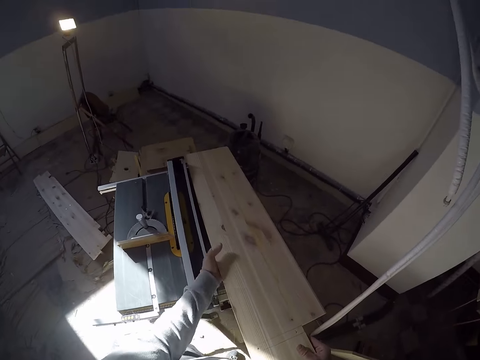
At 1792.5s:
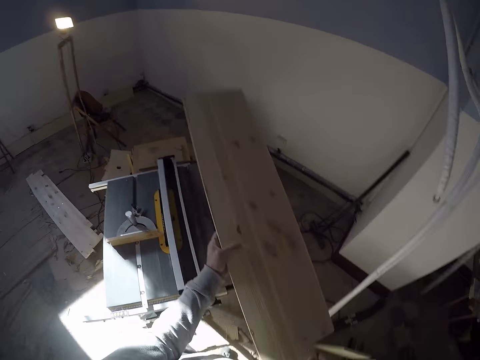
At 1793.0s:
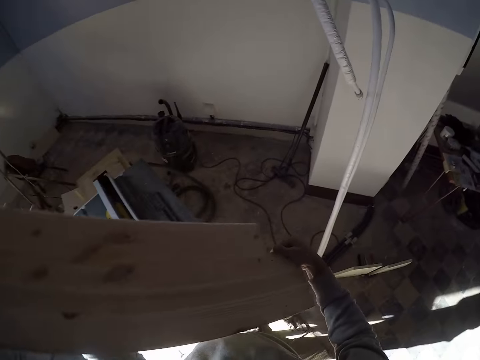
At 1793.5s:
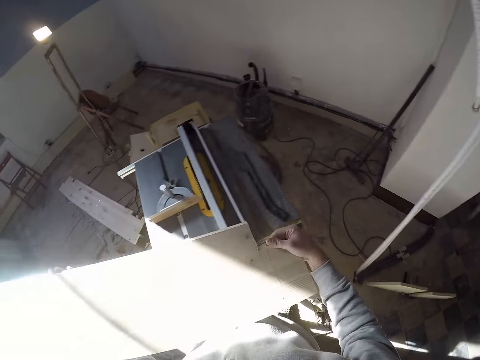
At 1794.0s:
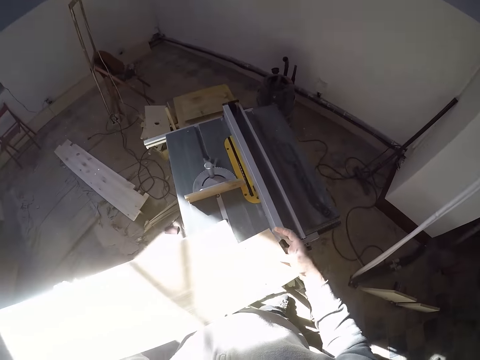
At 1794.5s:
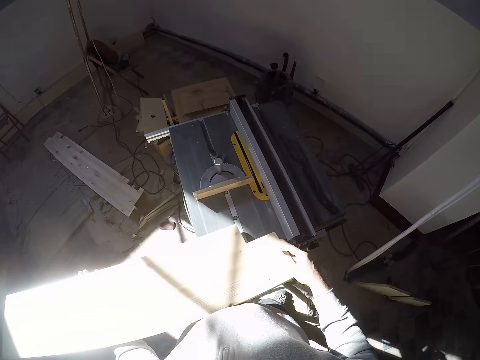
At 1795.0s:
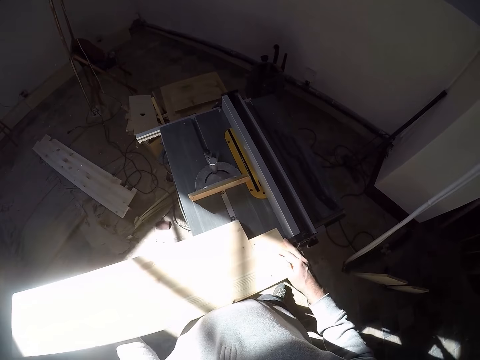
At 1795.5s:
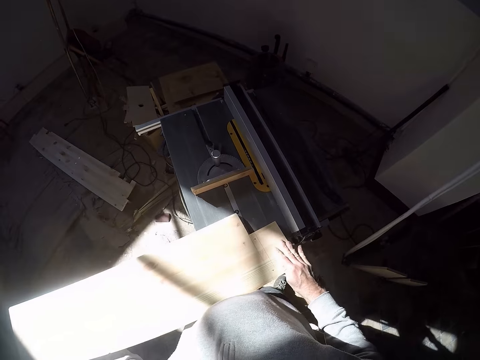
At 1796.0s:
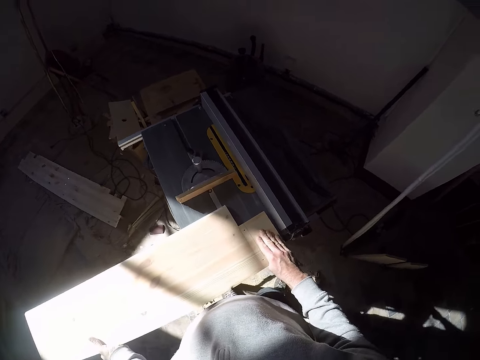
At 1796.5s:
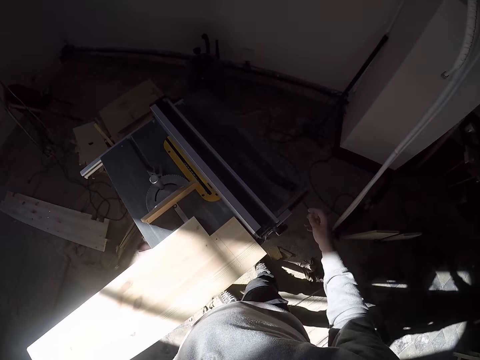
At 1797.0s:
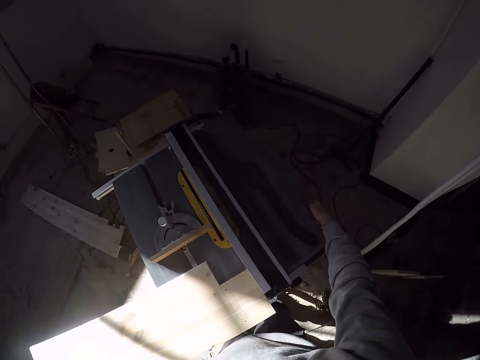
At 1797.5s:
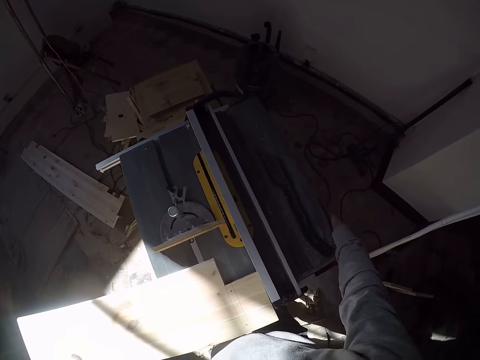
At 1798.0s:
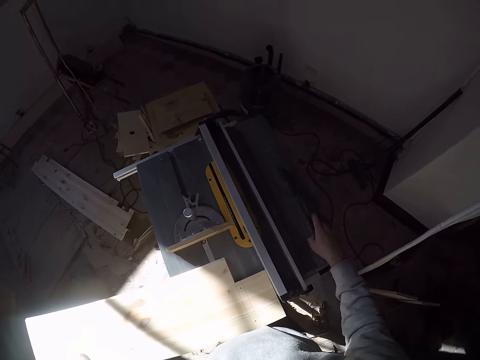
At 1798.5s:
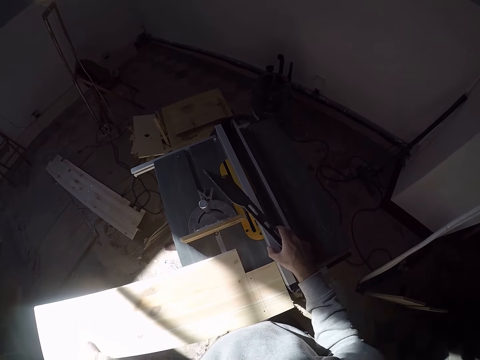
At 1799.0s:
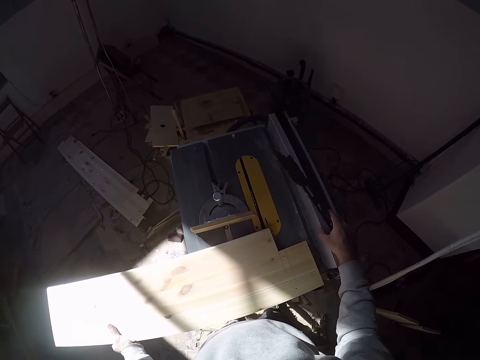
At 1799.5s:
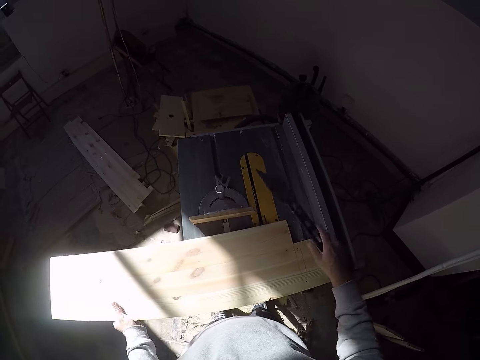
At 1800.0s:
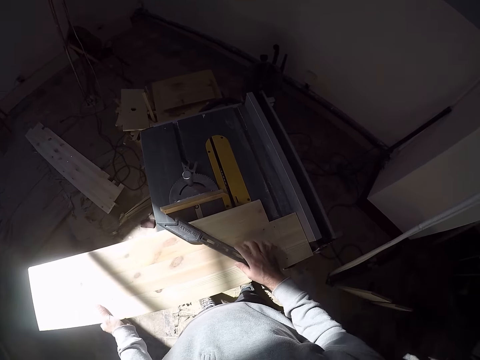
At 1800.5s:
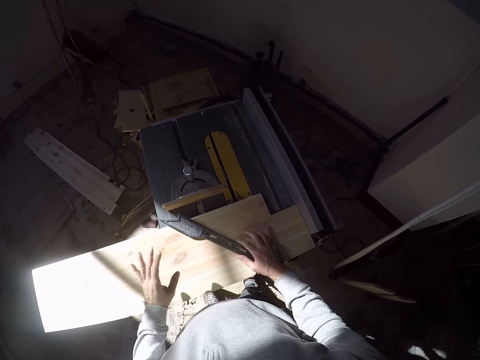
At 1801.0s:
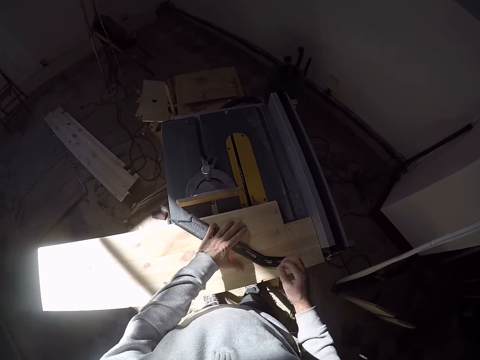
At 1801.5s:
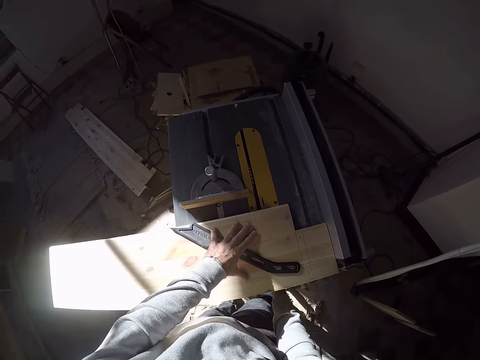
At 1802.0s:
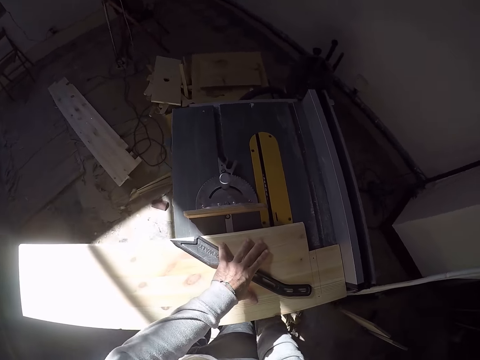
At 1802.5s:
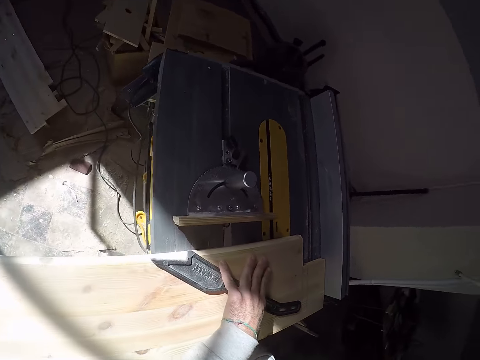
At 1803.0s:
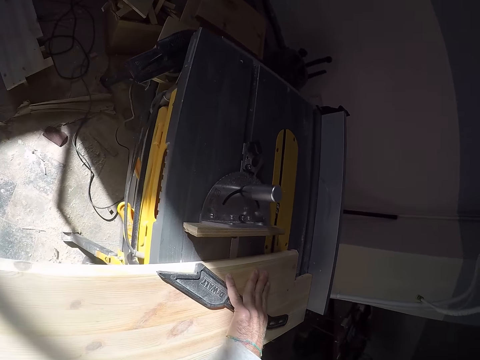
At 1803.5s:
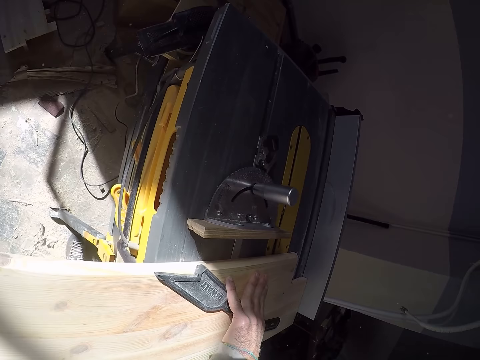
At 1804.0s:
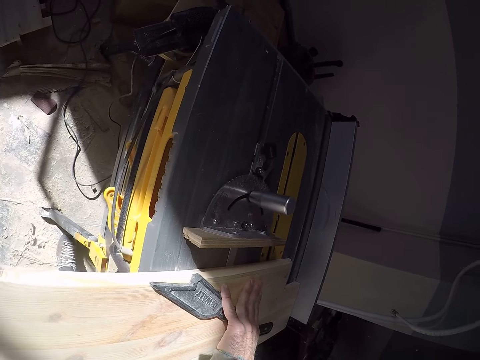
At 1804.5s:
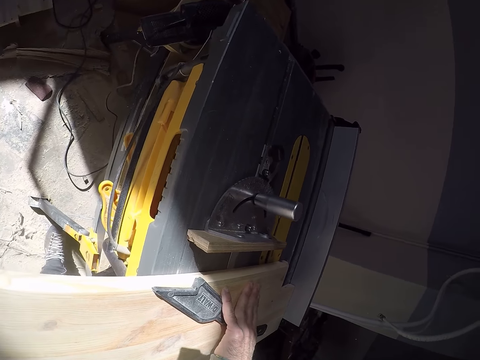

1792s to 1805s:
The camera wearer picks up the wood from the iron saw table with both hands. He carries the plank. He places the wood on the iron saw table. He moves the hand to the side of the circular wood cutter. He picks up a tool from the iron saw table with his right hand, adjusts the iron saw table with his right hand, and drops the tool on the wood with his right hand. He moves the hand under the circular wood cutter.

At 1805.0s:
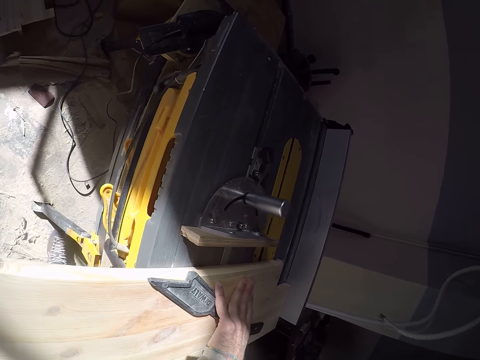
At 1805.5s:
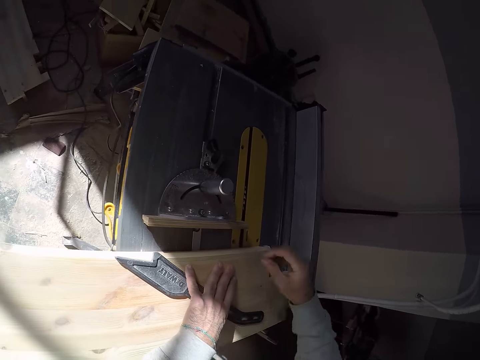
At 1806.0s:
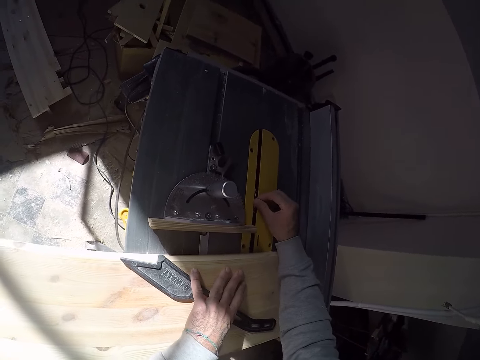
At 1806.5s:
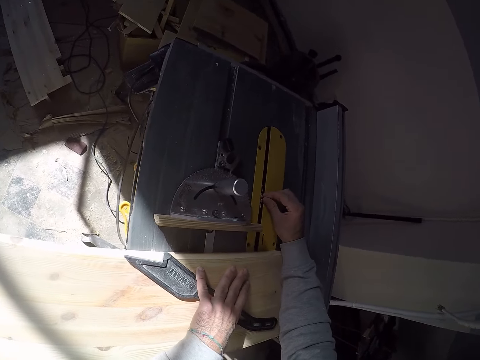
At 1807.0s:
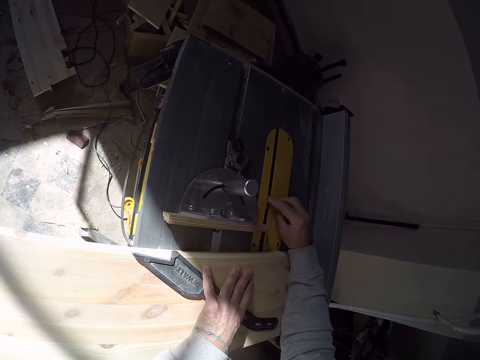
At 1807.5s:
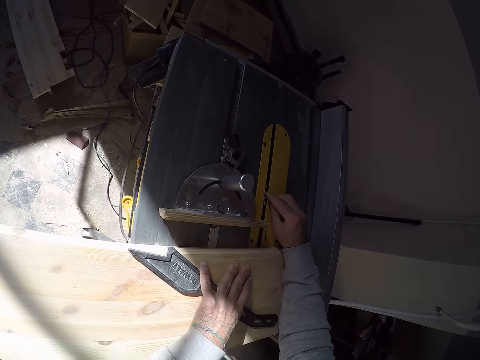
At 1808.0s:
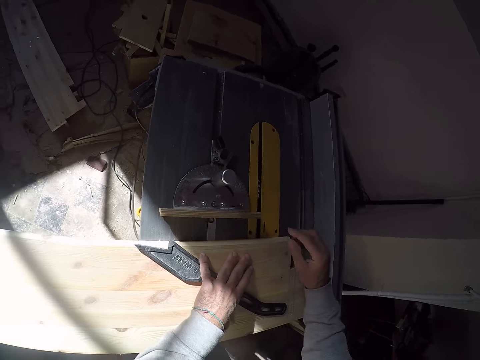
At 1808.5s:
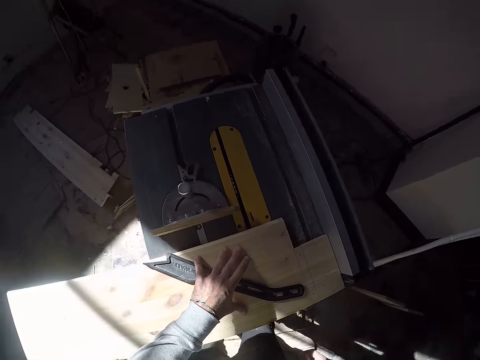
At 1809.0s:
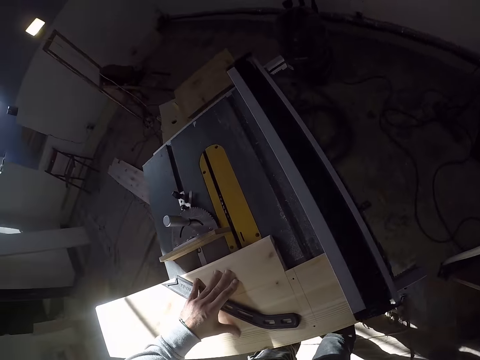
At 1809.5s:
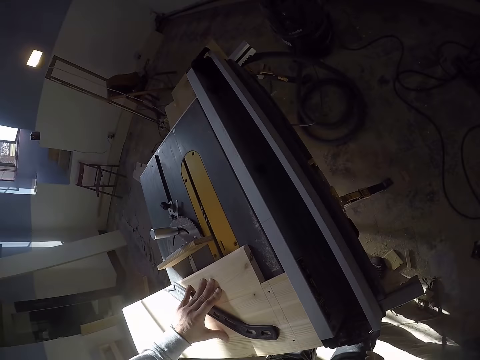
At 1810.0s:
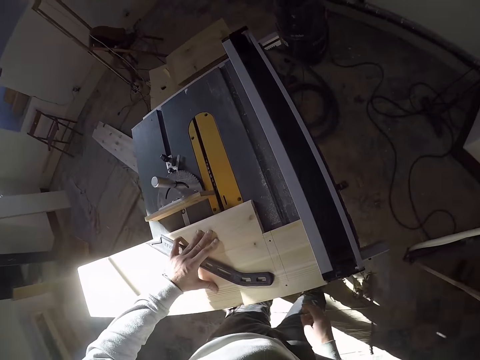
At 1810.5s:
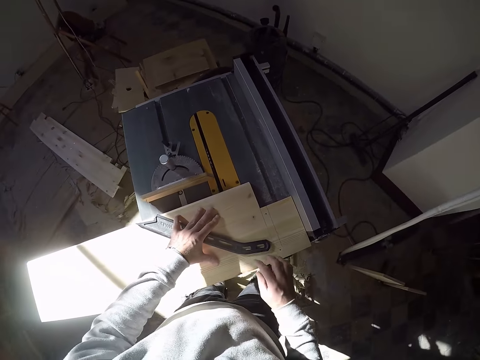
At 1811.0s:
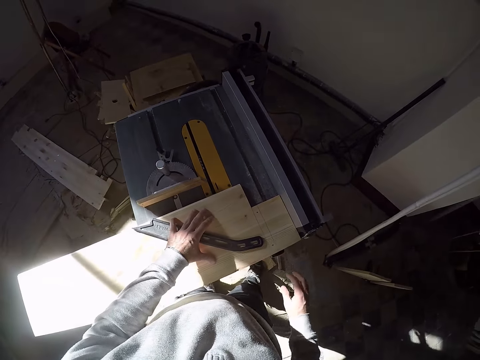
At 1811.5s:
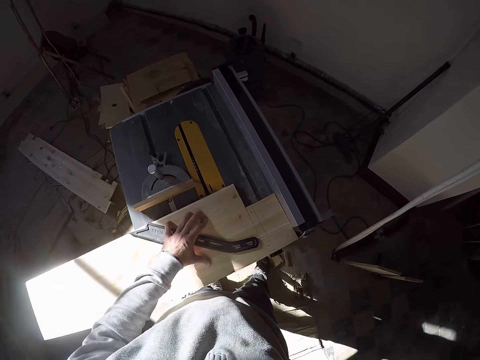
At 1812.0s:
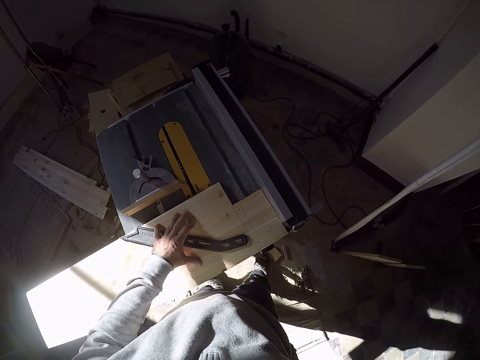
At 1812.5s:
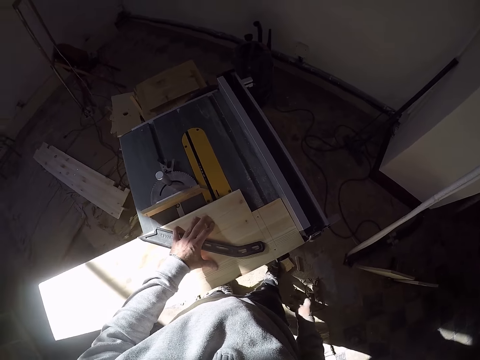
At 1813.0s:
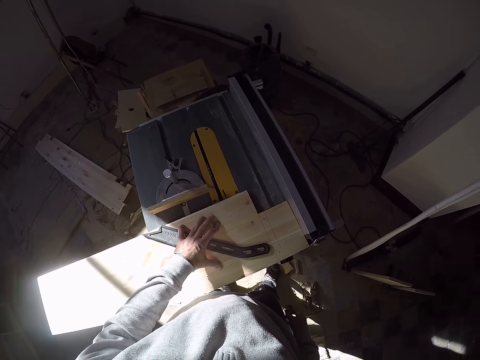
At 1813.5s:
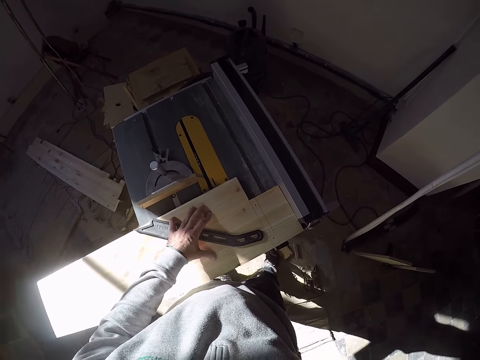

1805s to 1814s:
The camera wearer adjusts a steel nut on a tool with his right hand. He moves the hand under the circular wood cutter. He touches the plank with the right hand. He moves the hand to the trouser.

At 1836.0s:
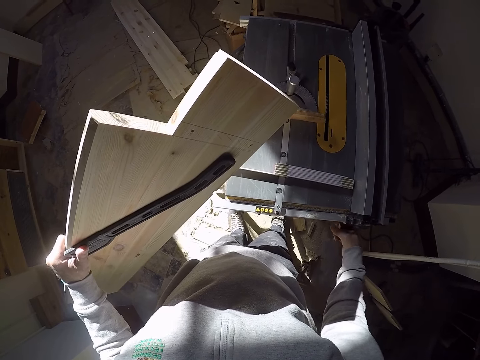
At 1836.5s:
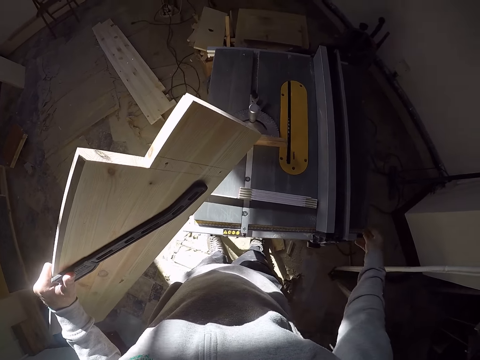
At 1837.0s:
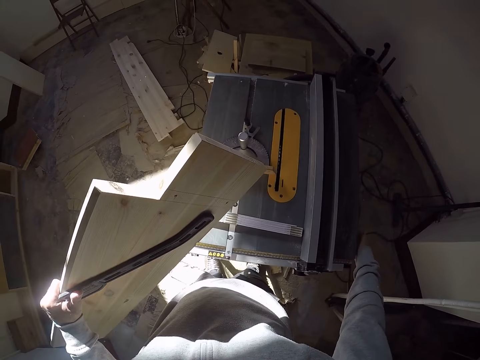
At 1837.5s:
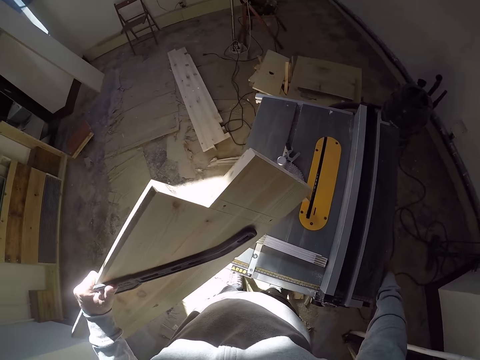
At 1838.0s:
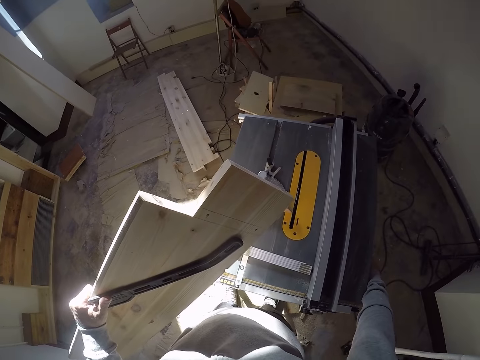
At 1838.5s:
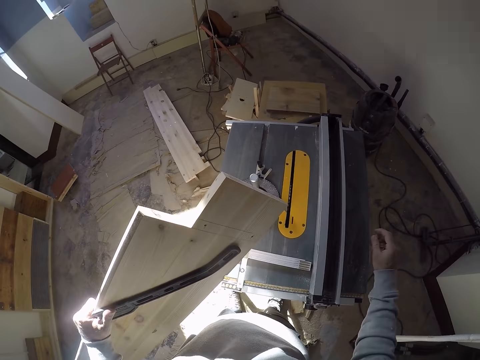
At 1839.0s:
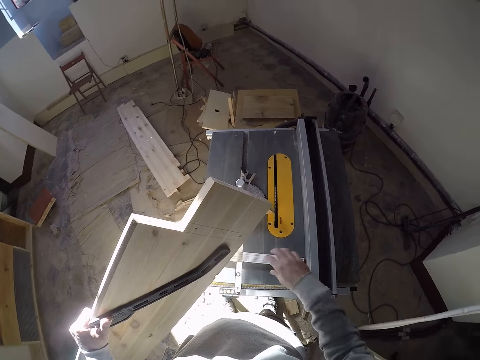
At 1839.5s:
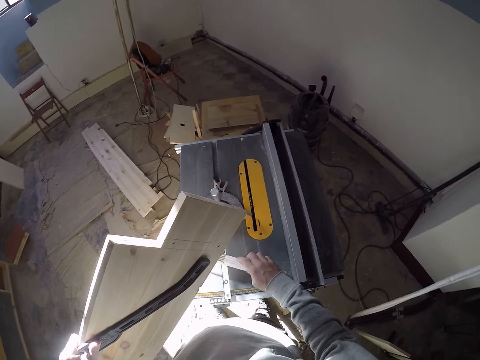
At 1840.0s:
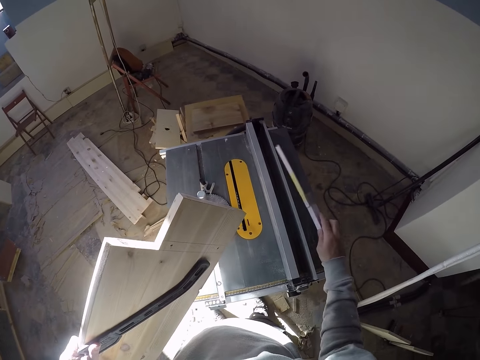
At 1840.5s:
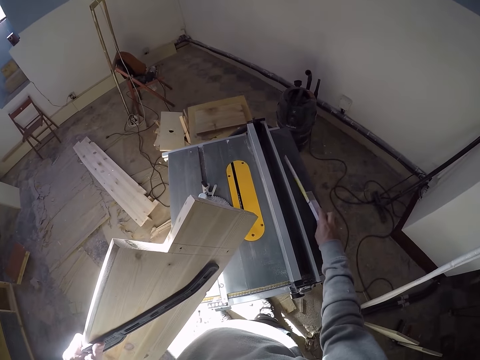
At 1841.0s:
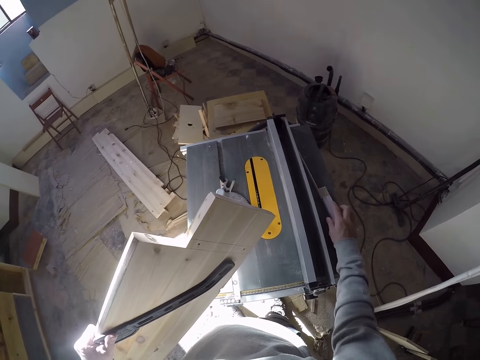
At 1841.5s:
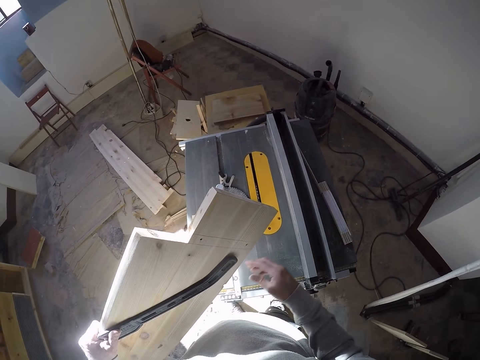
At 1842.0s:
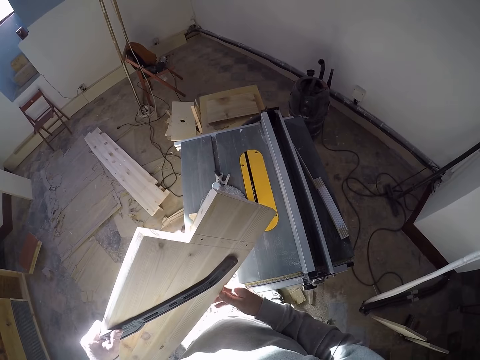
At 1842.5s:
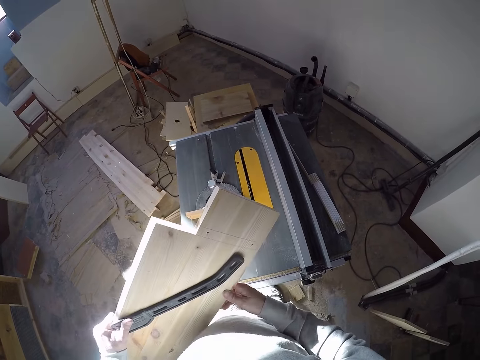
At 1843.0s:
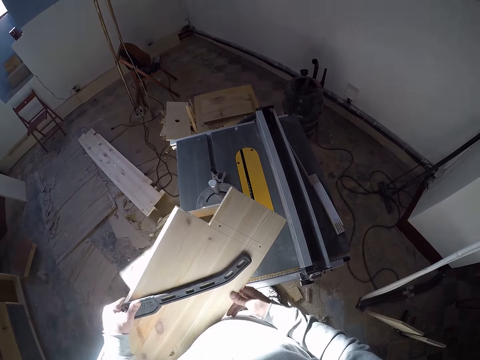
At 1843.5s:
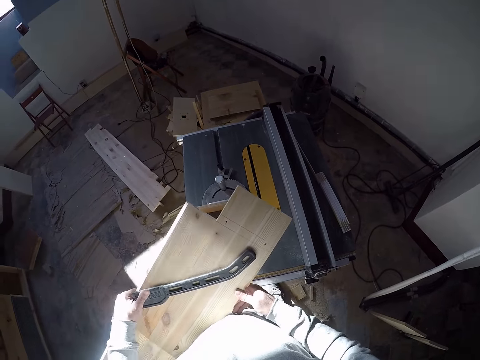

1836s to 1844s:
The camera wearer moves the hand under the wood cutter machine. He picks up the ruler from the iron saw table with his right hand and drops the ruler on the iron saw table with his left hand. He holds the plank.
